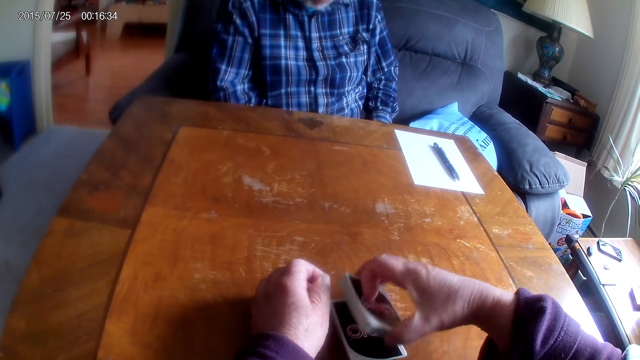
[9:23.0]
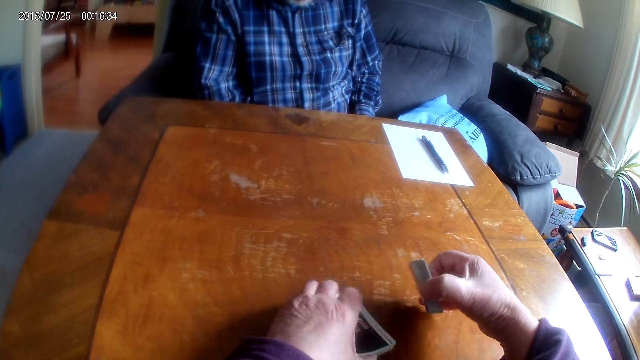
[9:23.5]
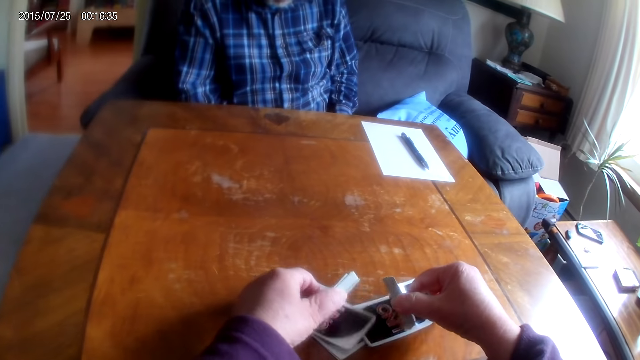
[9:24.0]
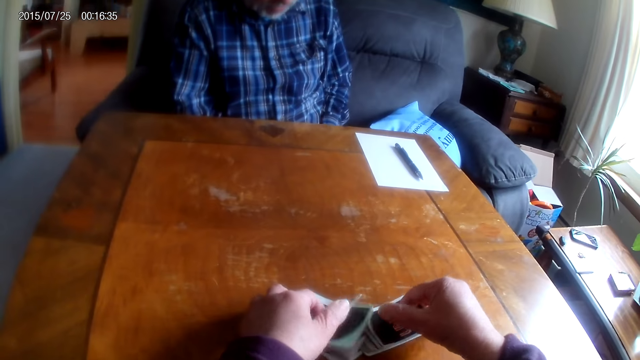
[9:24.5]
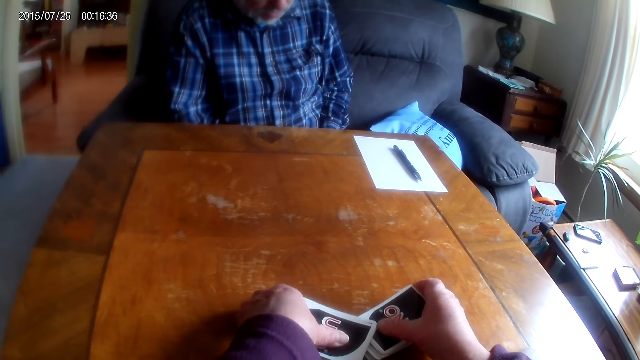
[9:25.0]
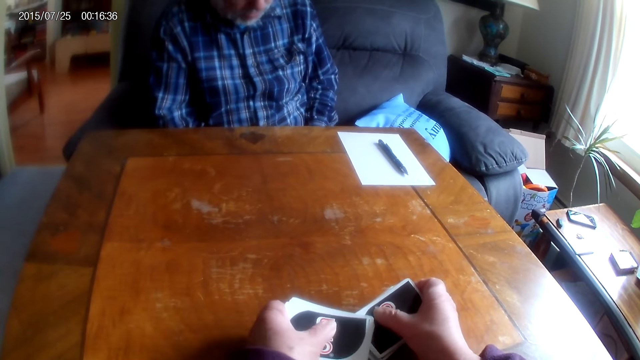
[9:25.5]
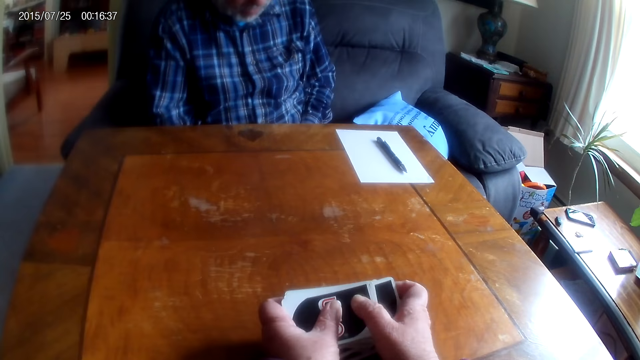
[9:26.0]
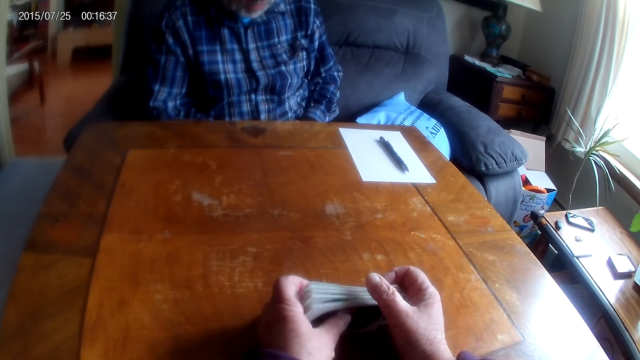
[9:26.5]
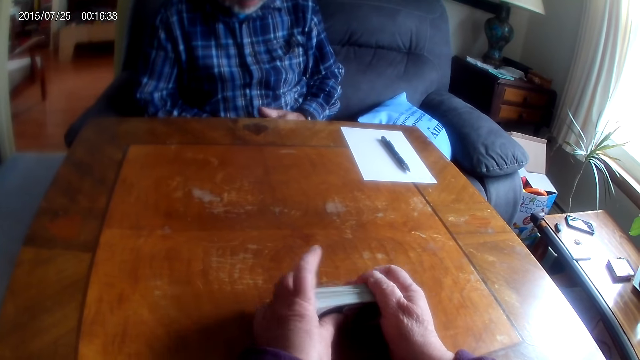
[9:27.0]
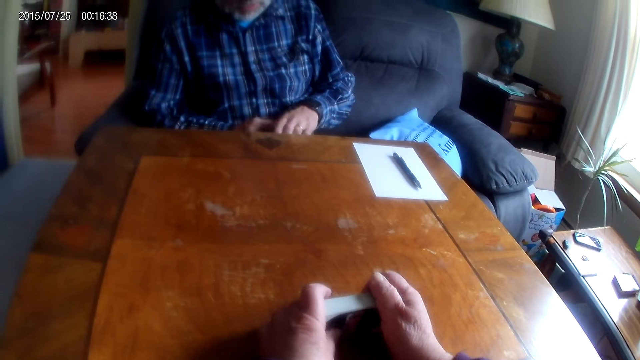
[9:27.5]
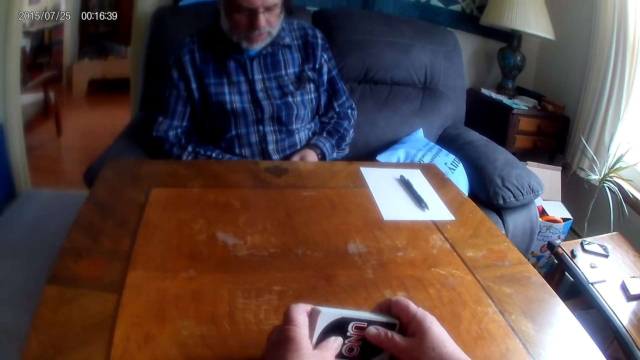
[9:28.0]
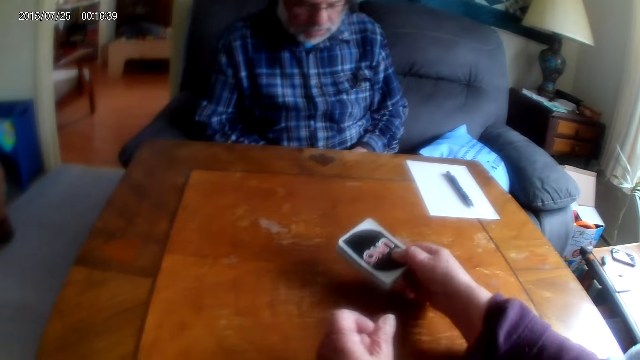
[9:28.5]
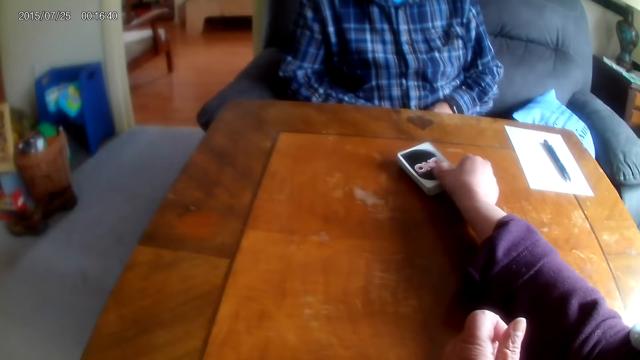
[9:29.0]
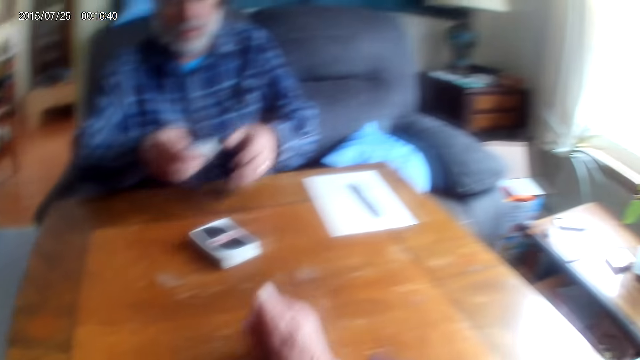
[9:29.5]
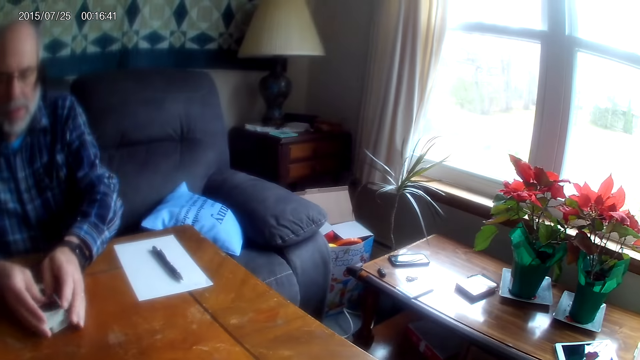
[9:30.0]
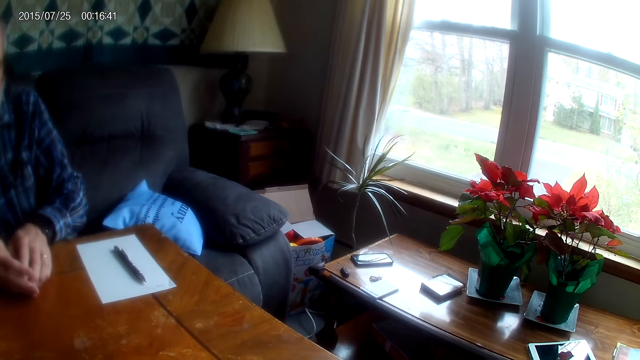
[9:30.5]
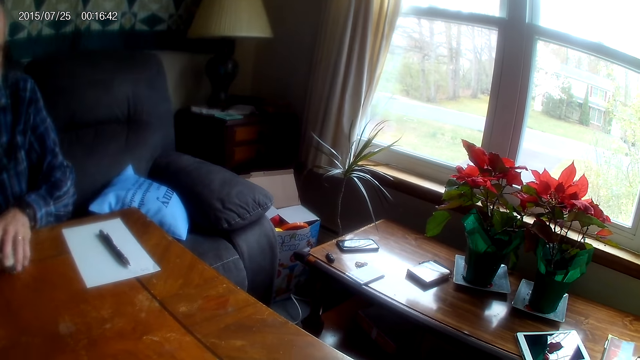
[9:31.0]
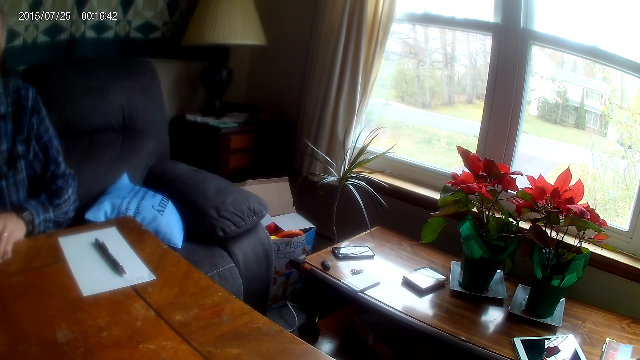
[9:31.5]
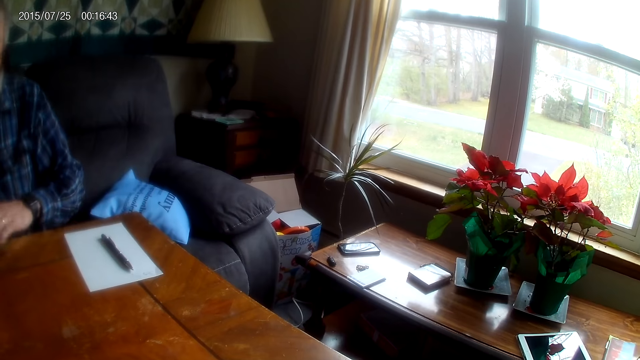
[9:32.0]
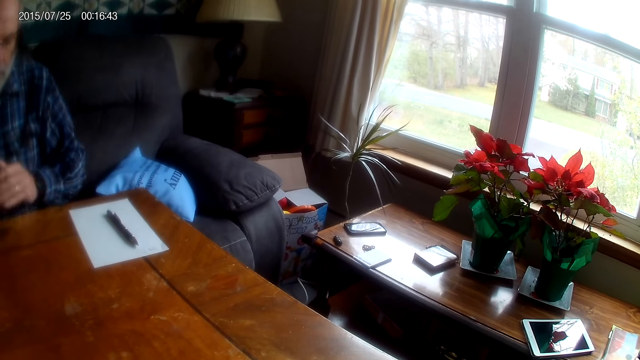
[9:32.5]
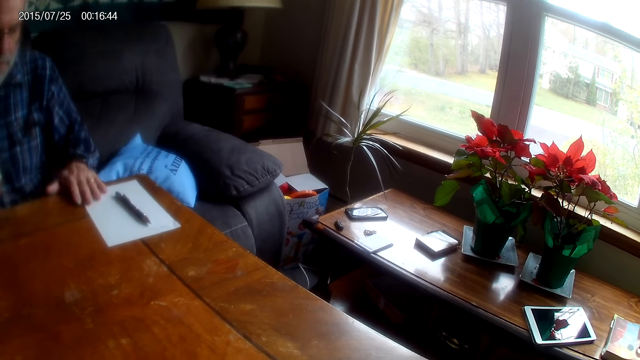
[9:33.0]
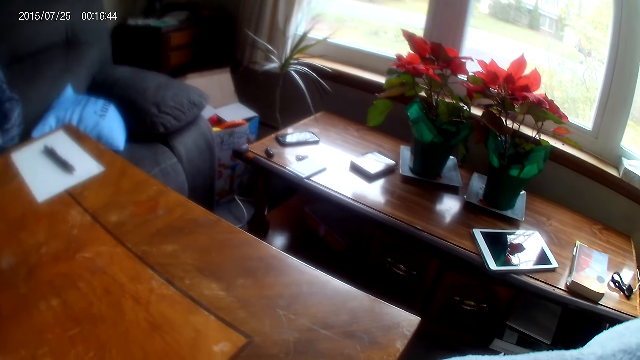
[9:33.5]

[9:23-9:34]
The camera wearer divides cards. They flip a card. They put together the card. They put the cards on the table. They pass the cards to a man. The man takes the cards.

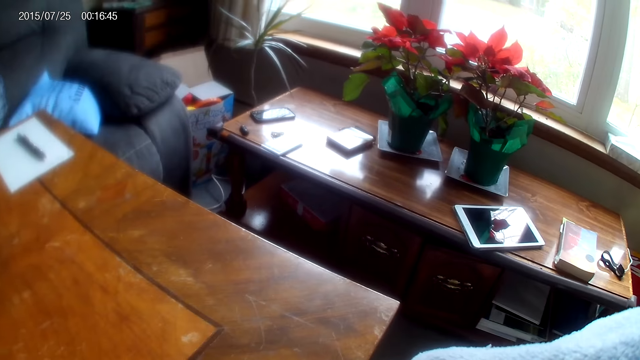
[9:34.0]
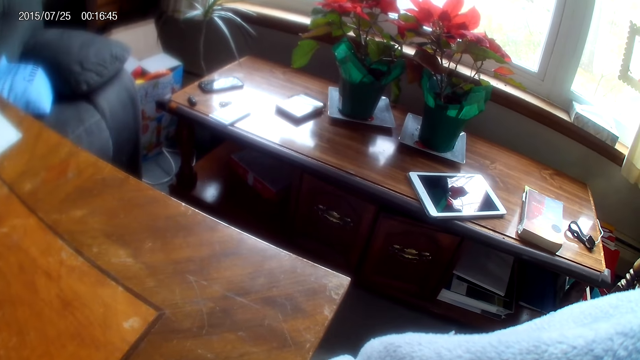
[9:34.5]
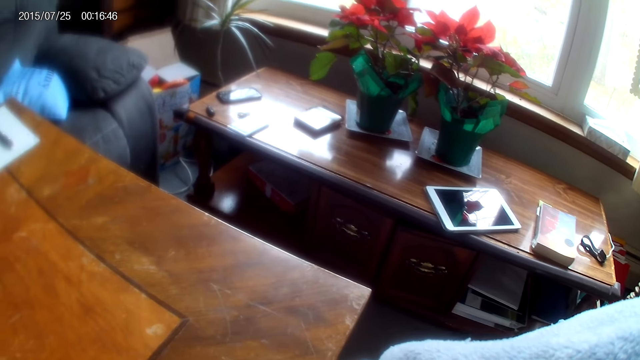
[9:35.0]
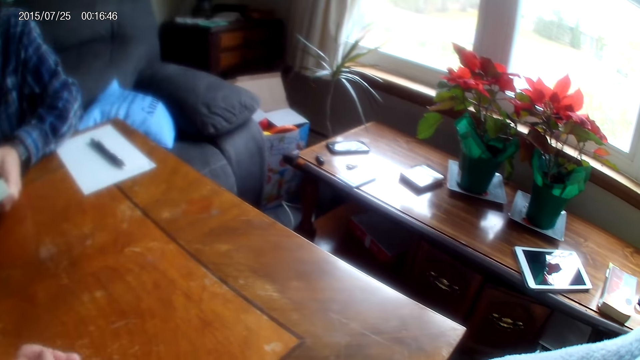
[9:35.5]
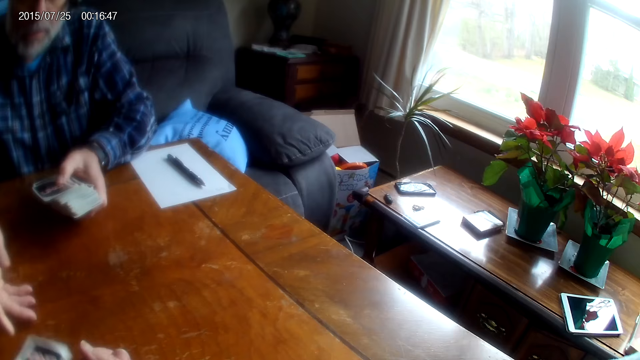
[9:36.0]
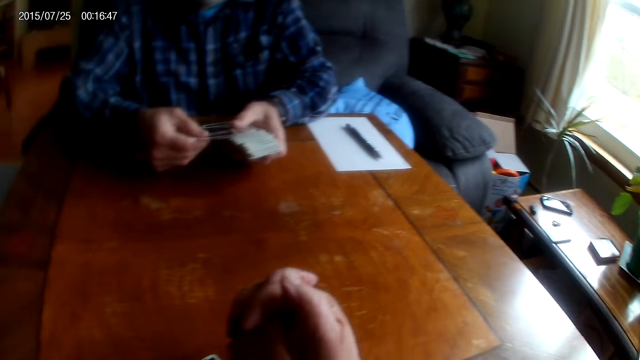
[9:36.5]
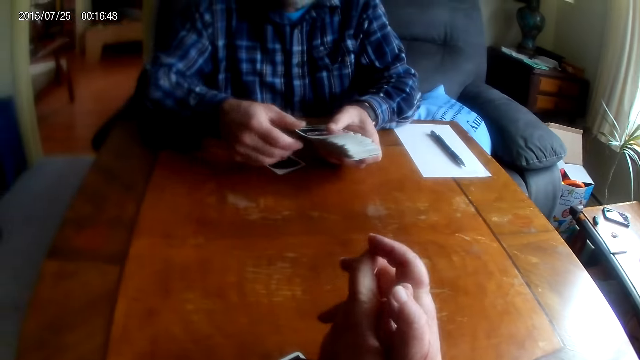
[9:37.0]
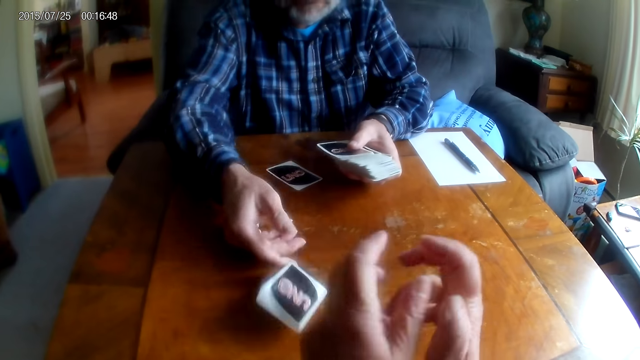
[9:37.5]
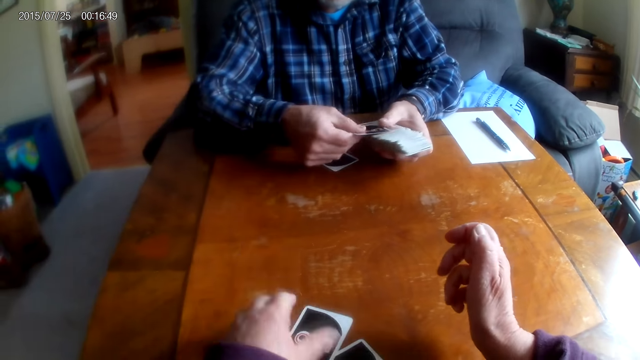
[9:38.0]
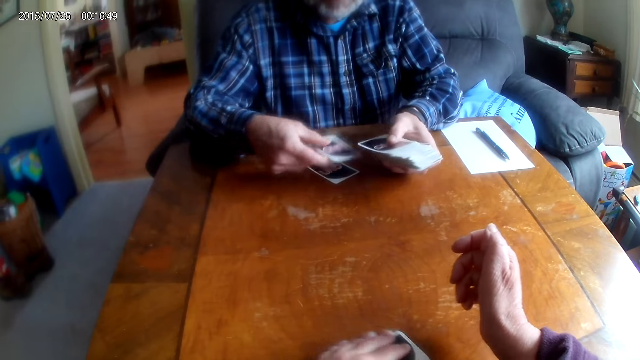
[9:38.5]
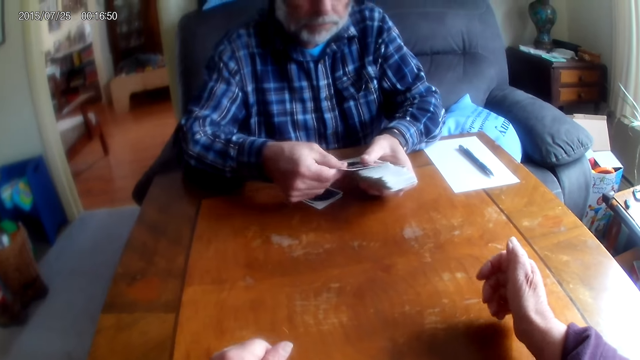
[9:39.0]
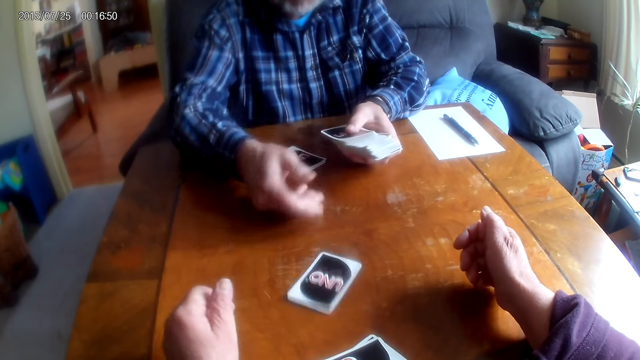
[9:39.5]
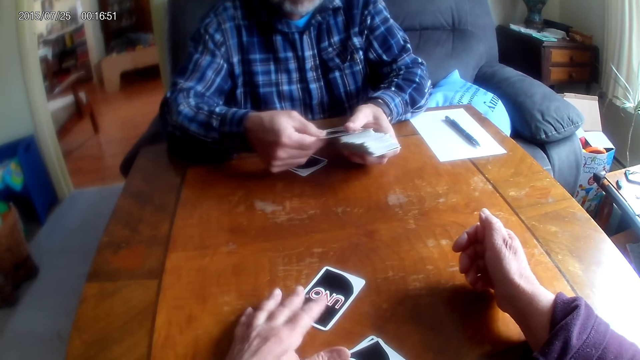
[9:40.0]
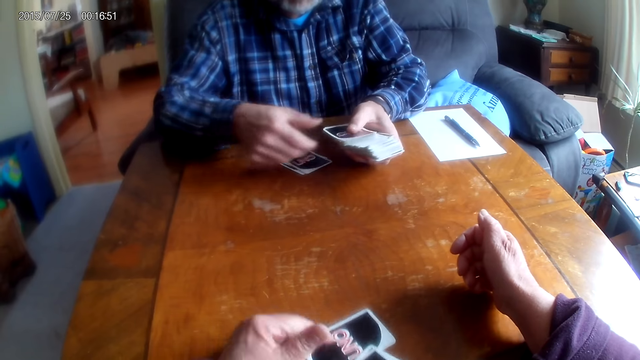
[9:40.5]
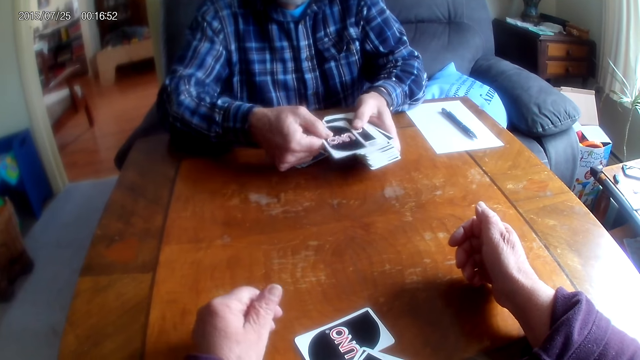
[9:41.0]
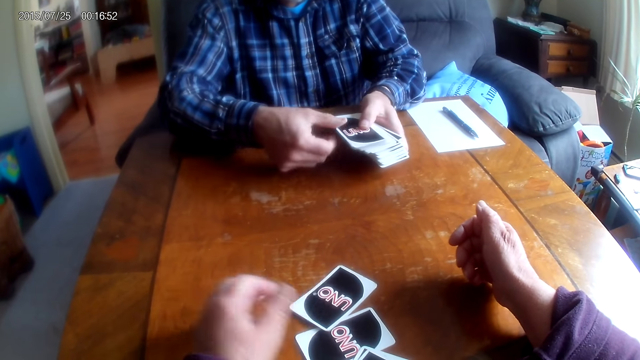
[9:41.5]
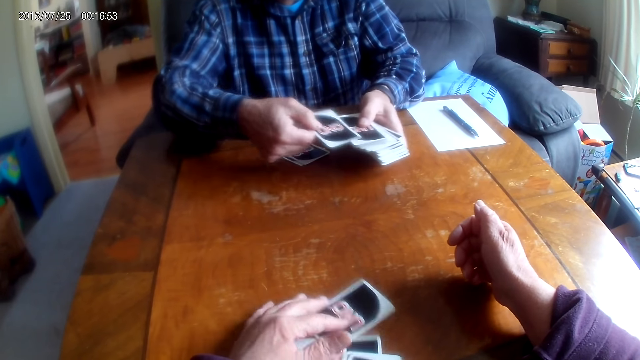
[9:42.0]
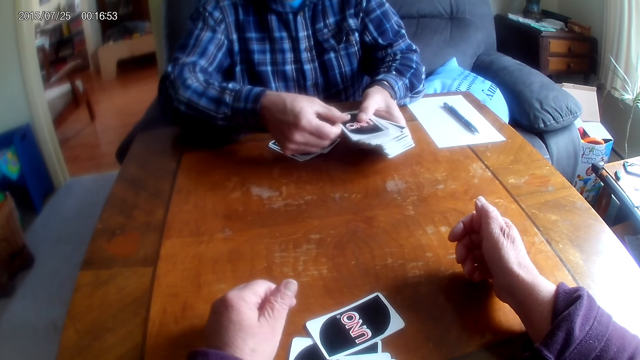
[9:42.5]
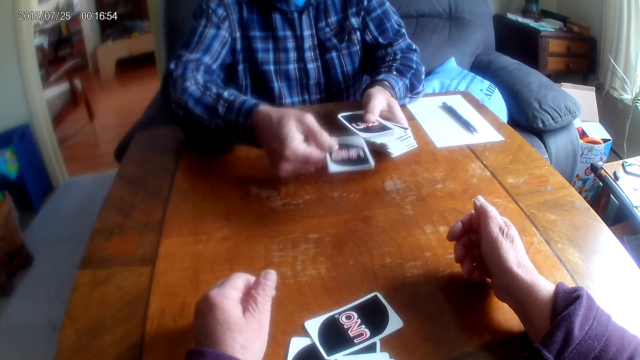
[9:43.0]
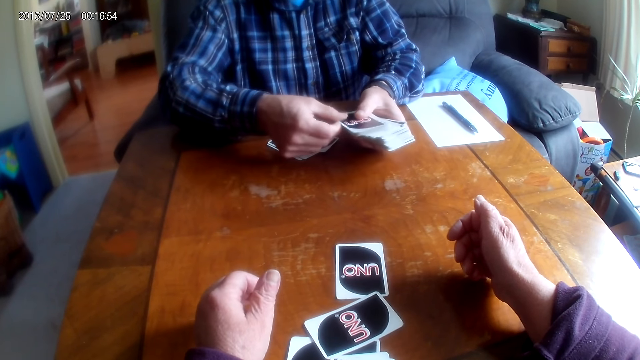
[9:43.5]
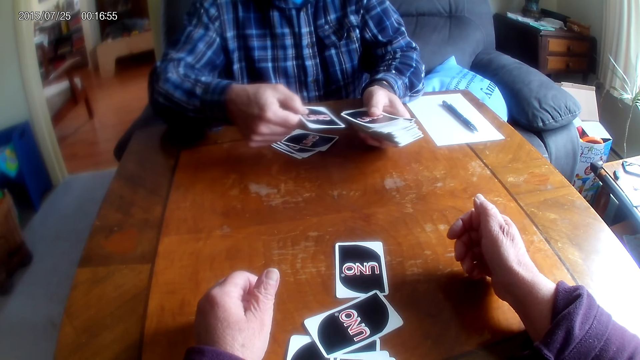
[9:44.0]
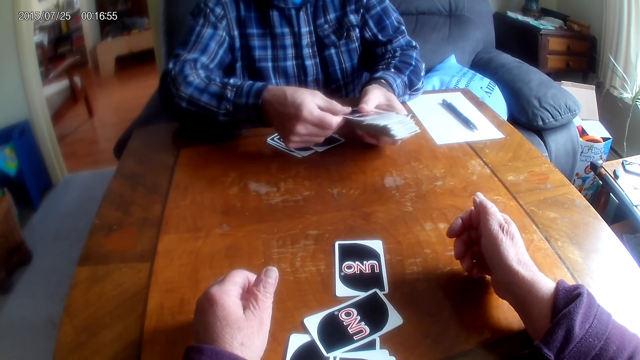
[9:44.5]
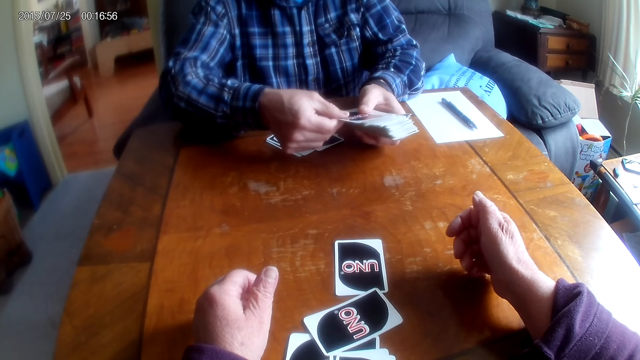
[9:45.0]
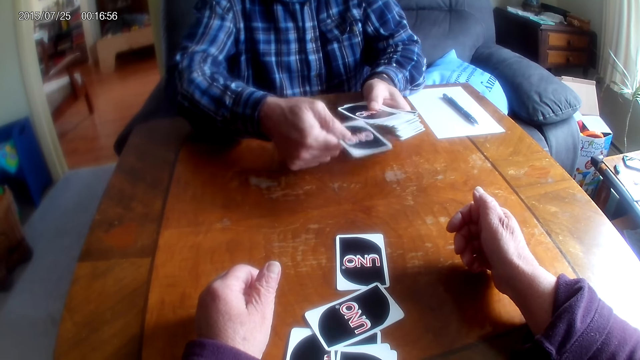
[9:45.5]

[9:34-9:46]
The camera wearer looks at the flowers. A man passes the cards to the camera wearer and puts the cards on the table. The camera wearer collects the cards. The man divides the cards and puts the cards on the table.
